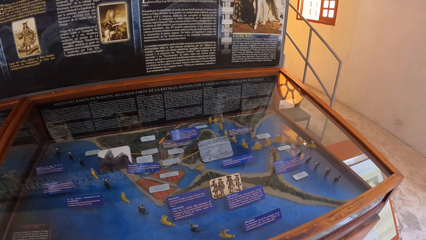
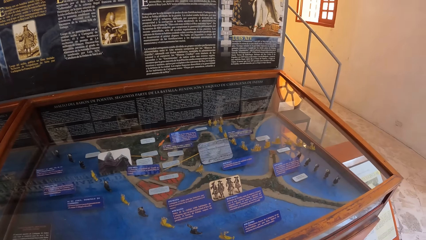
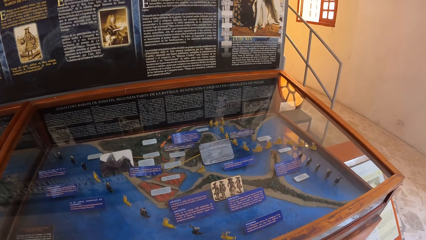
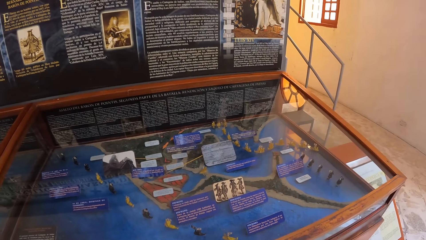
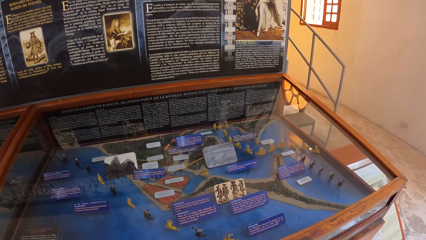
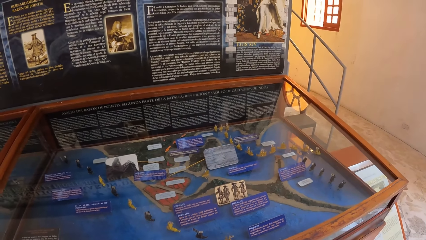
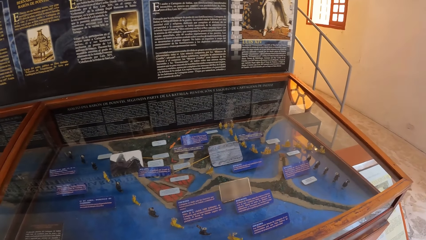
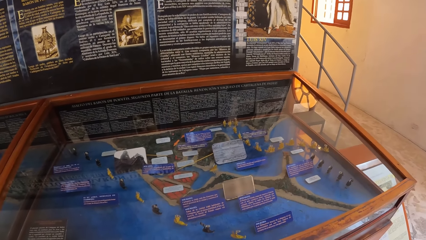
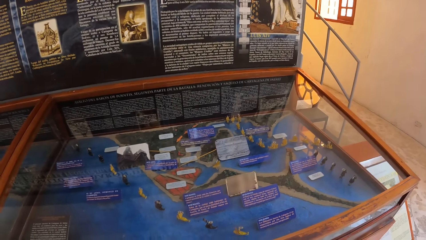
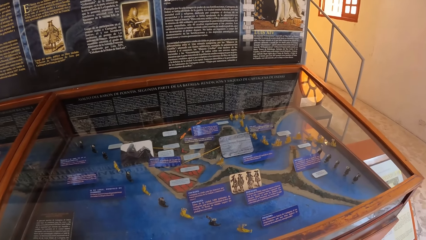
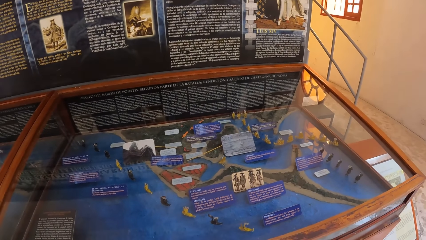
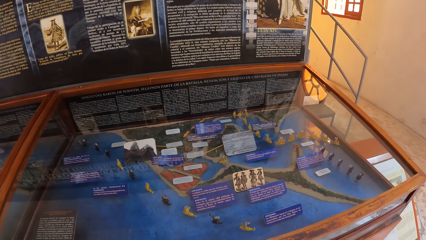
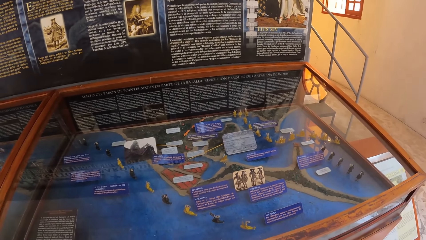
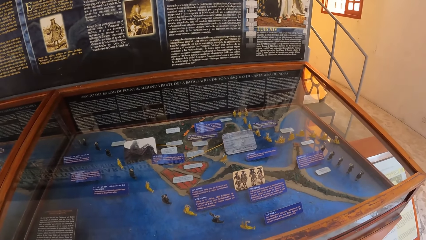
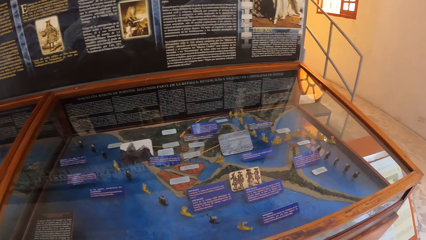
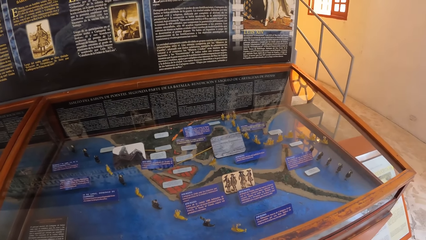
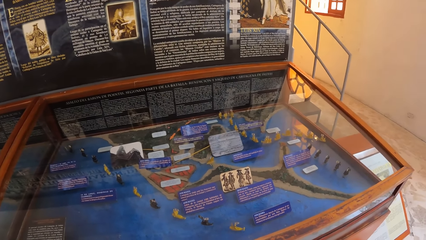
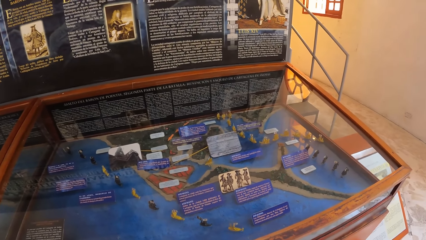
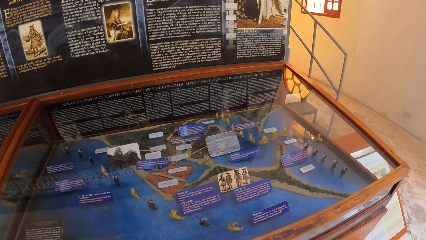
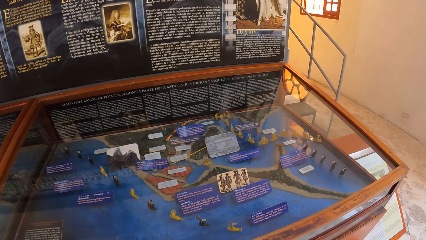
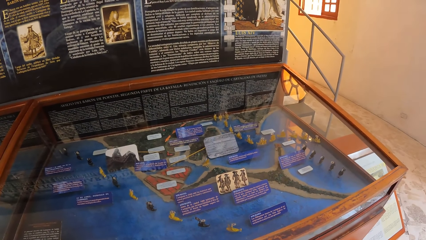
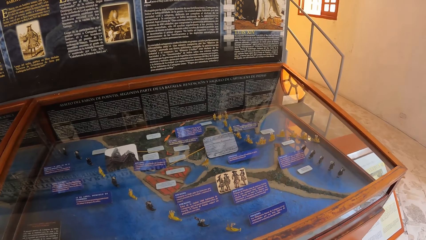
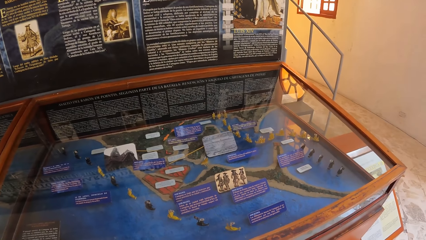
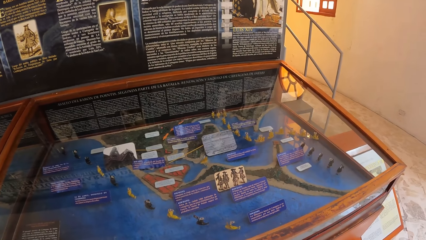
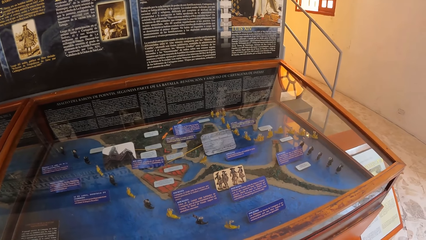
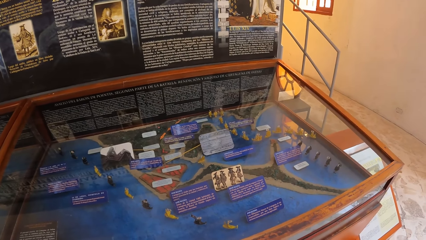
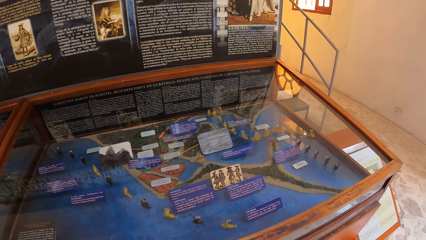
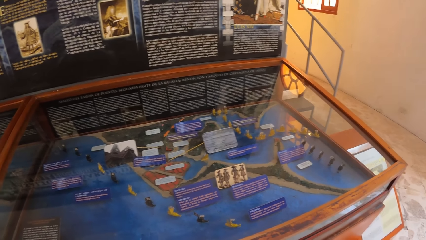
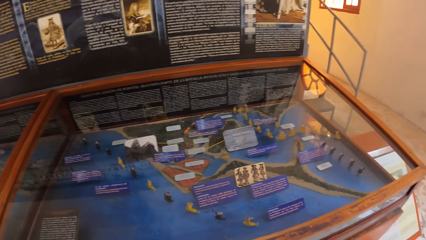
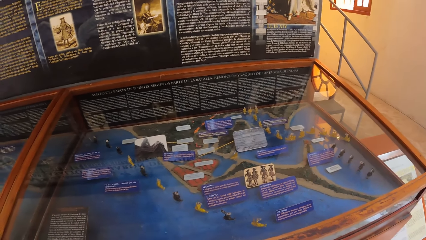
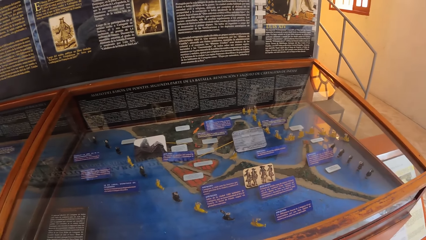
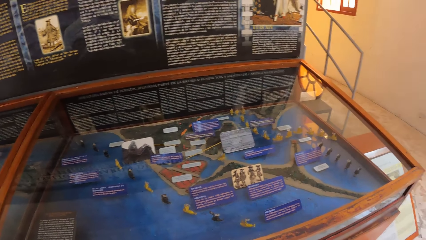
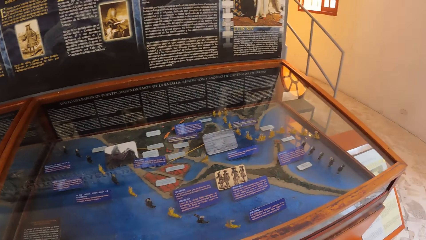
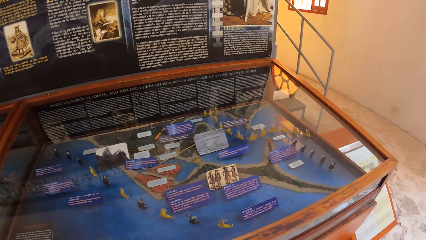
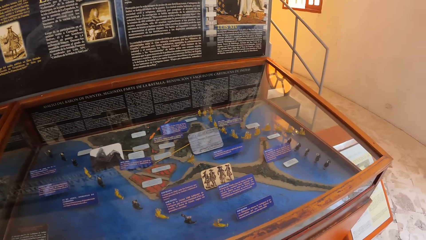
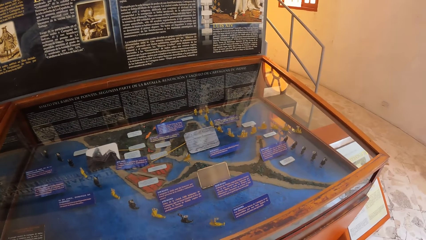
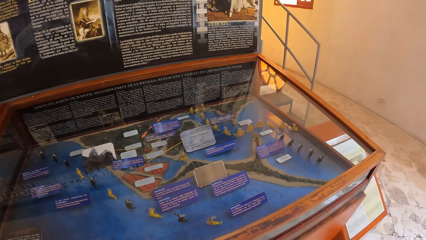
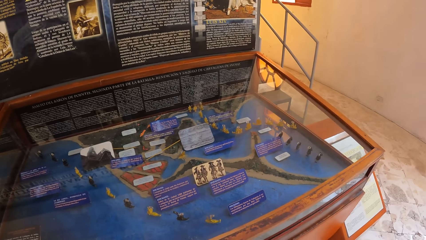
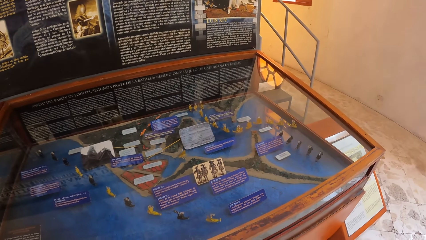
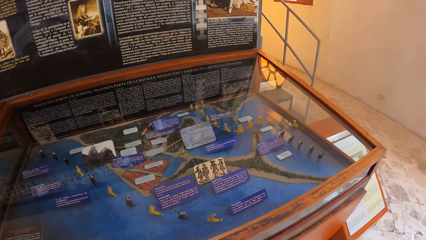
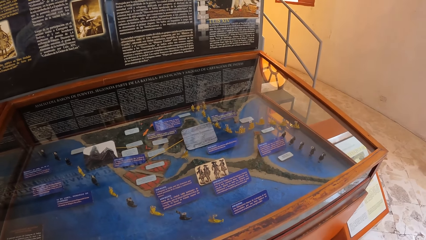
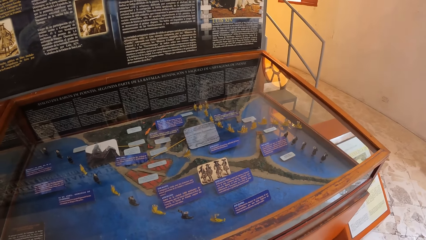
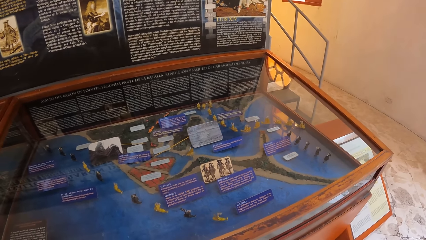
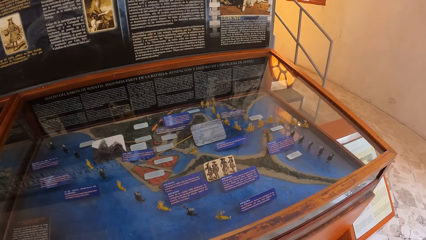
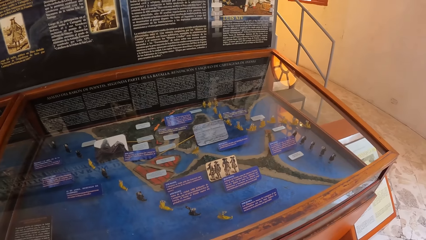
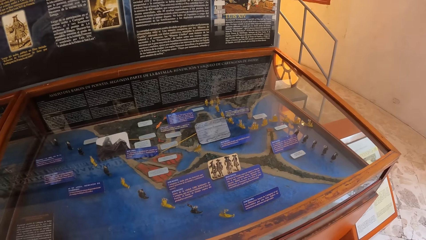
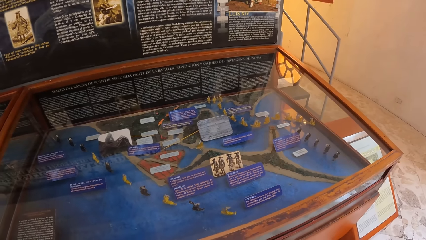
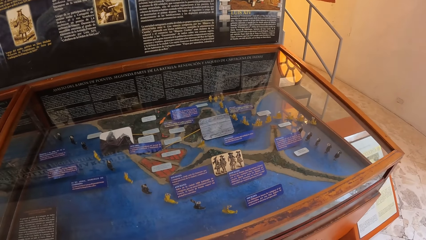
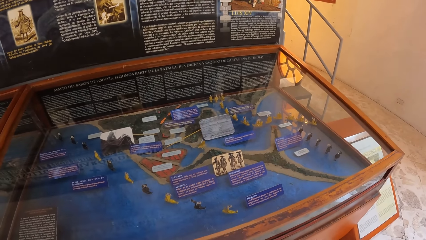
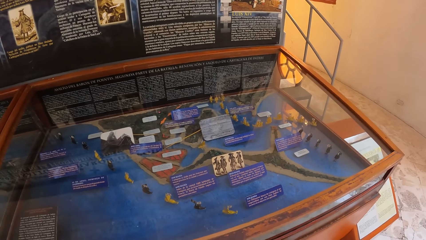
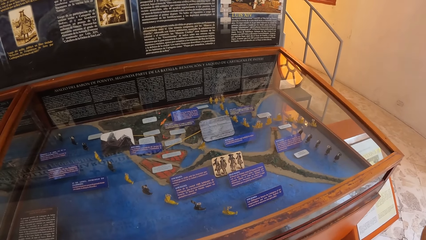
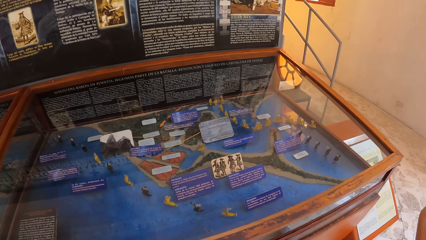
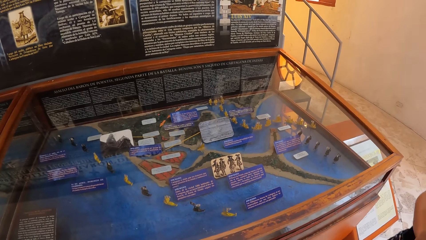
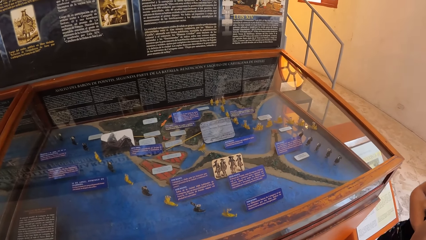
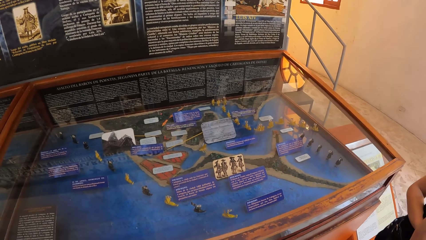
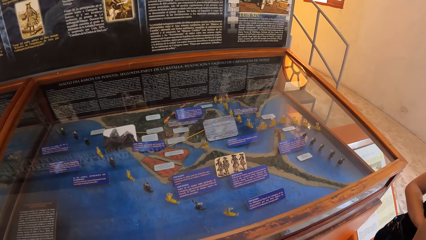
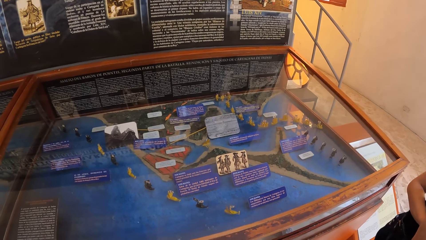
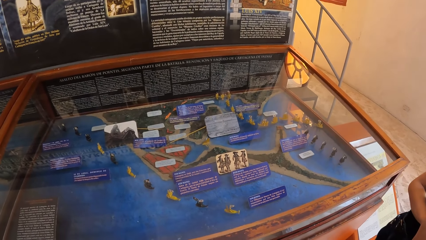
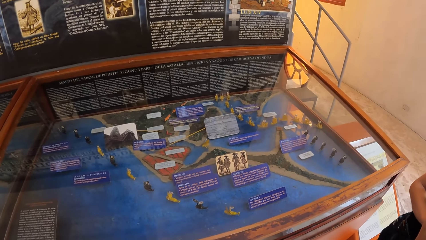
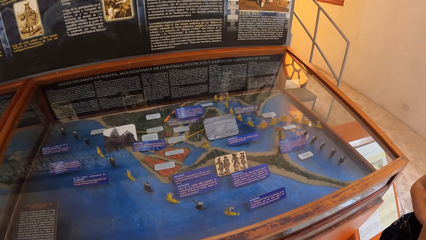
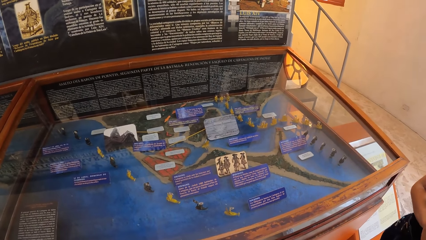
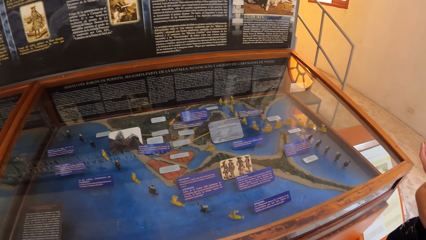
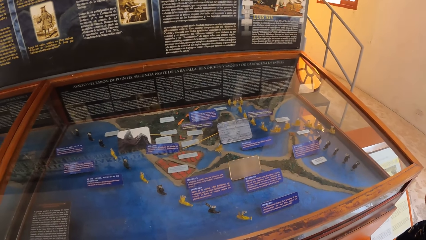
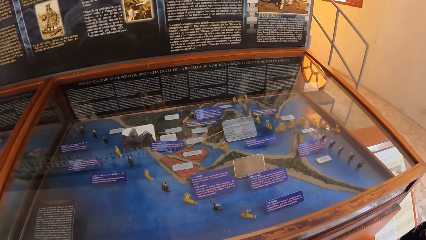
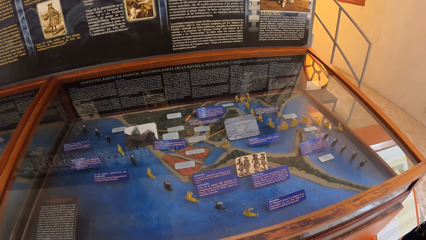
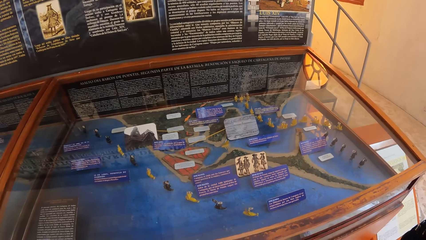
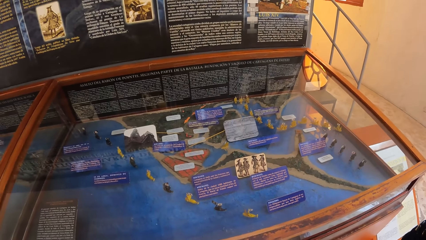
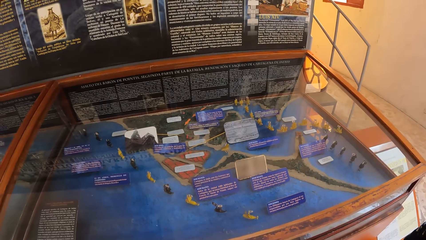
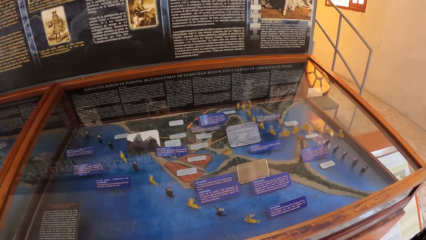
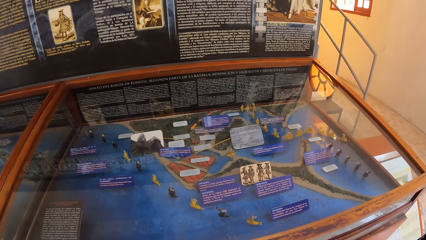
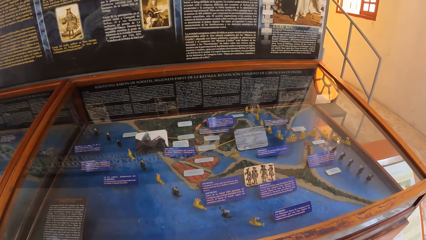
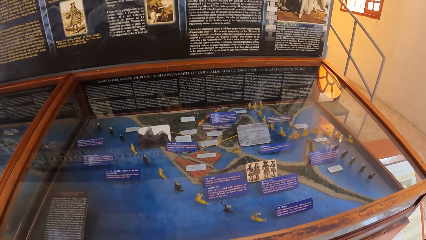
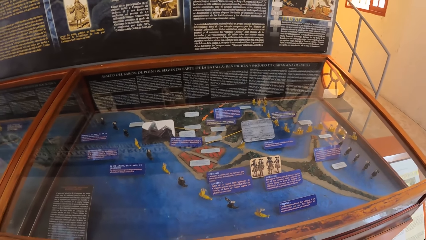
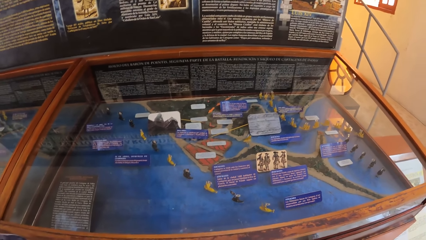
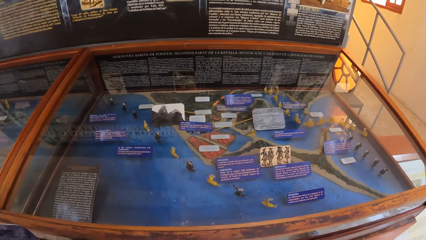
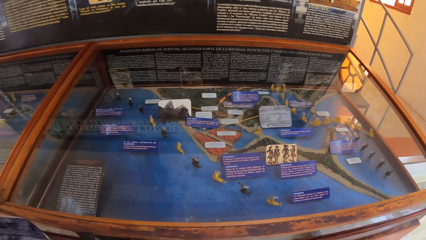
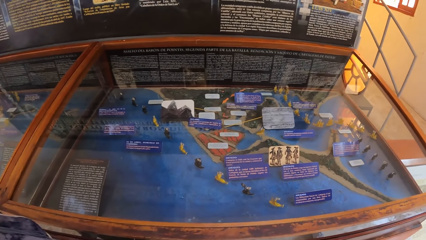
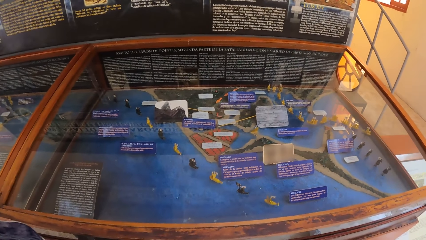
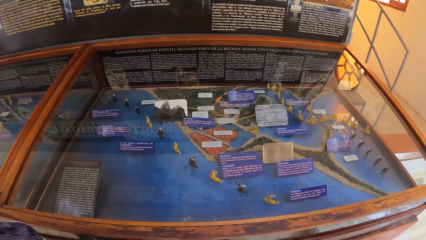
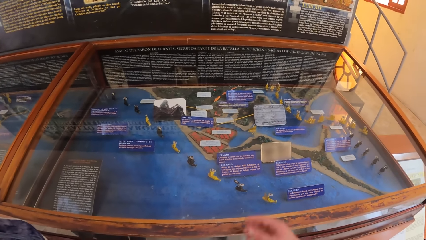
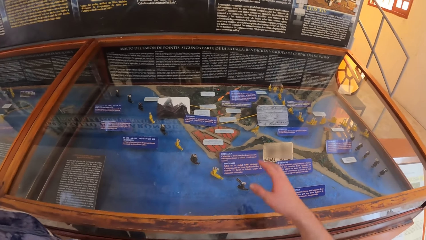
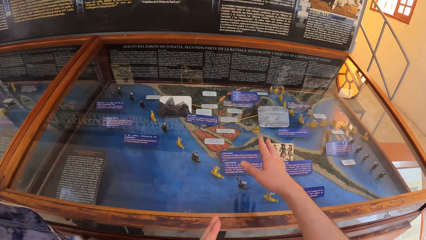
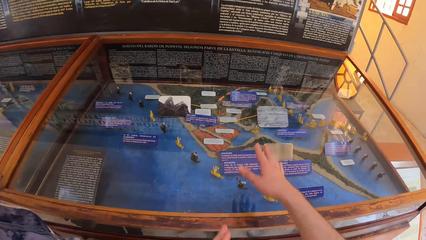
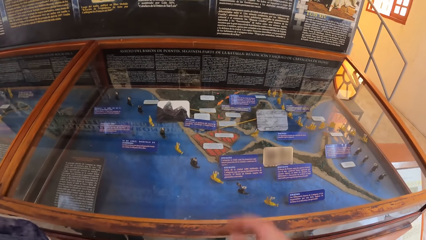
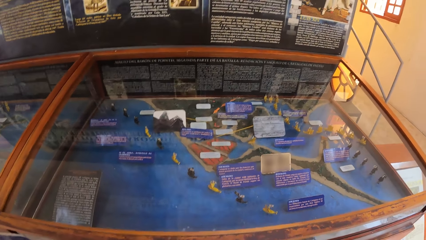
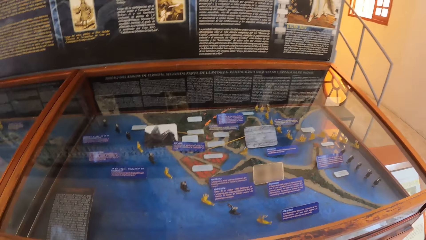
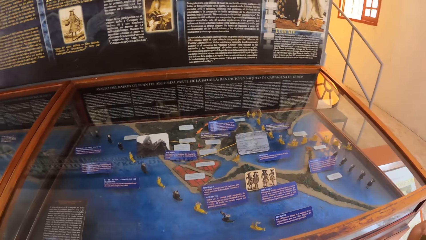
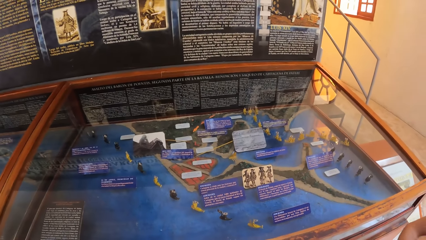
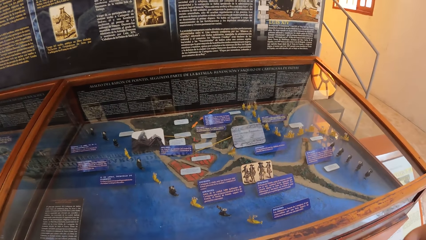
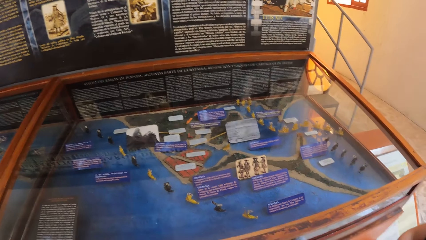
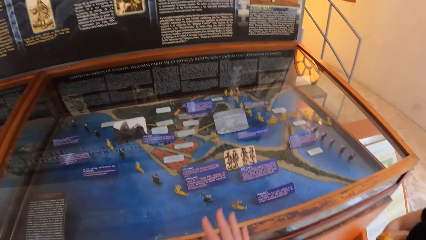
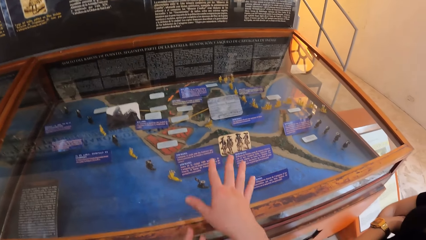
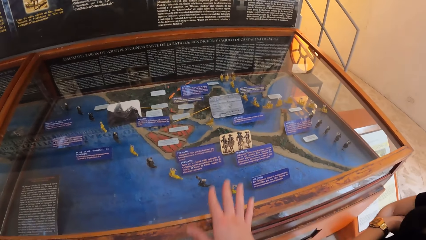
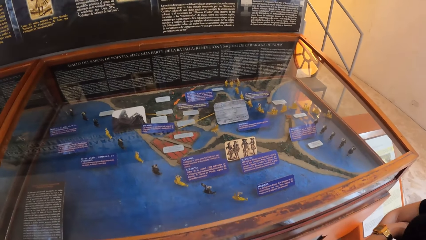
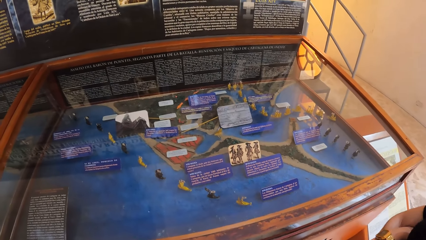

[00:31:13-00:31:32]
The camera wearer looks at the drawings. They point at the drawings.
